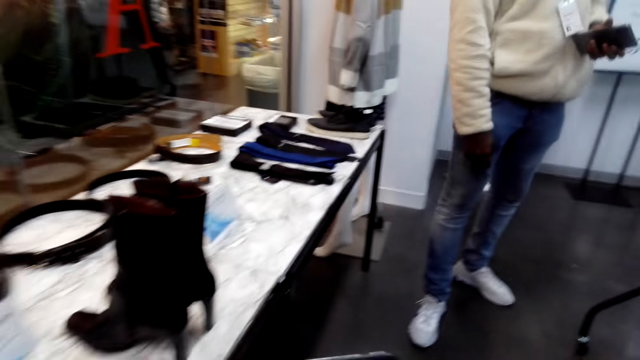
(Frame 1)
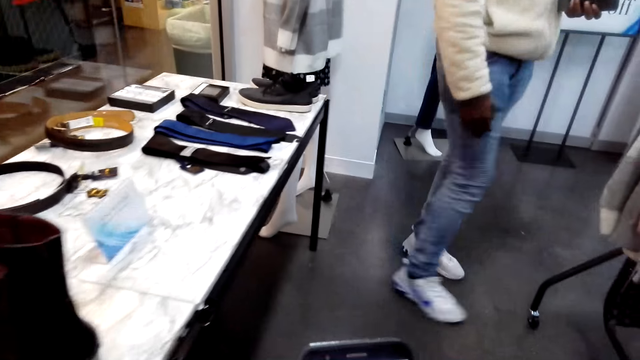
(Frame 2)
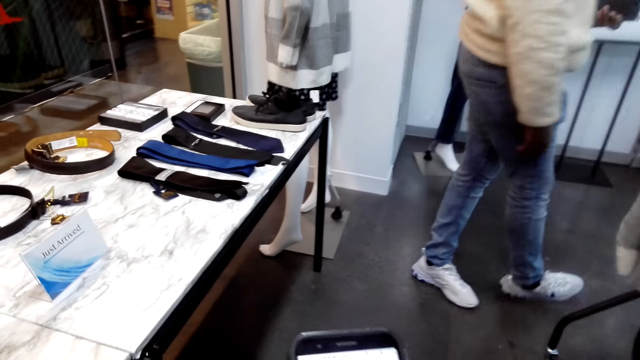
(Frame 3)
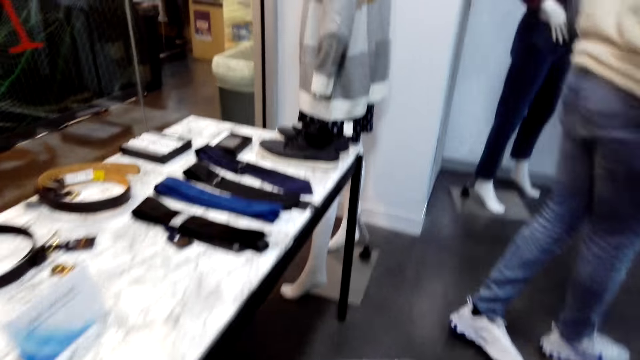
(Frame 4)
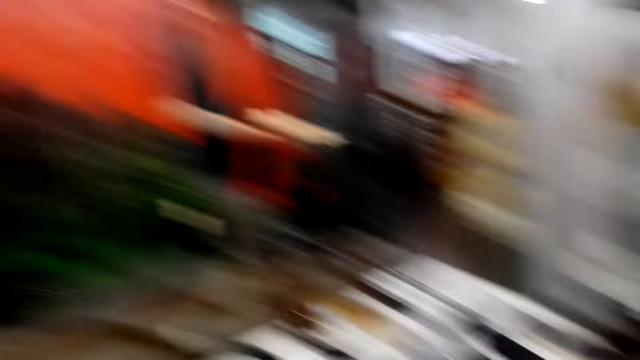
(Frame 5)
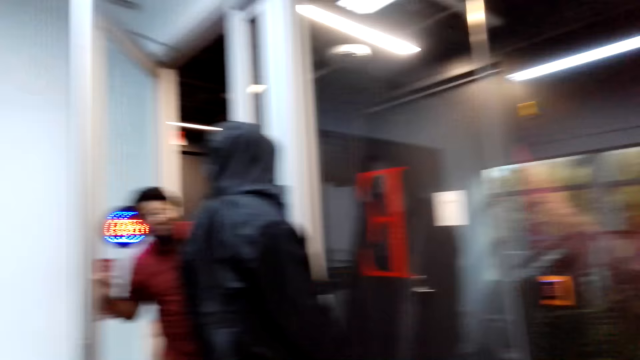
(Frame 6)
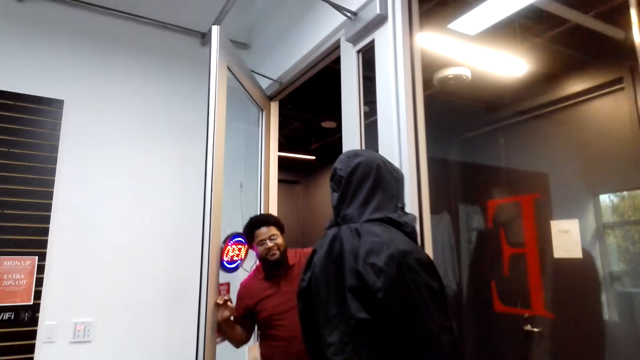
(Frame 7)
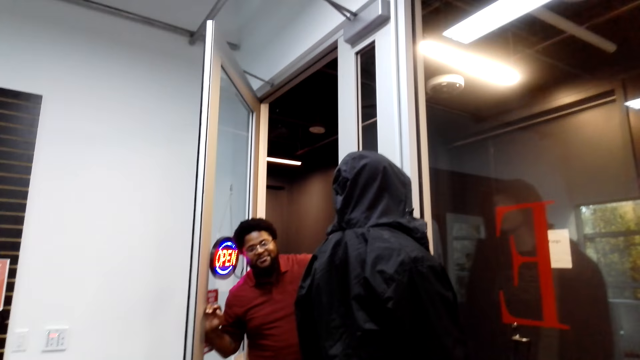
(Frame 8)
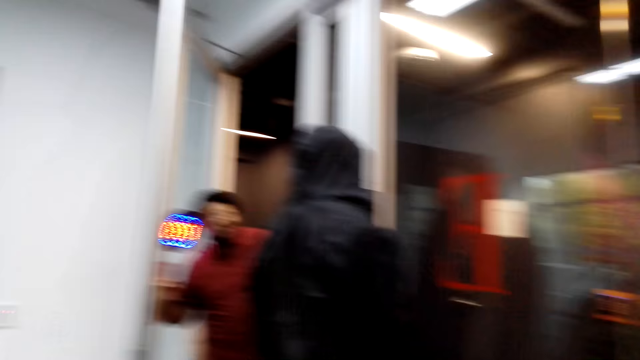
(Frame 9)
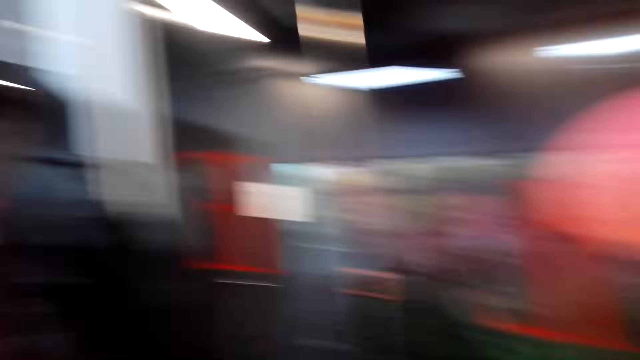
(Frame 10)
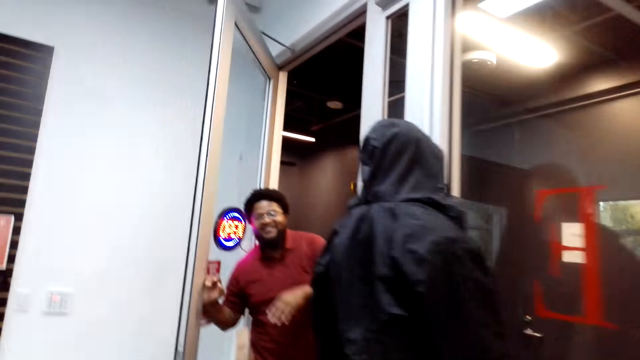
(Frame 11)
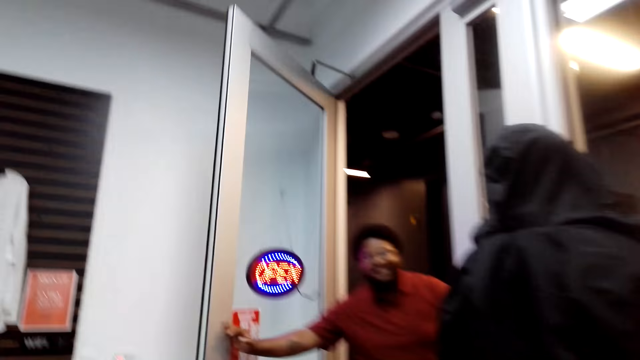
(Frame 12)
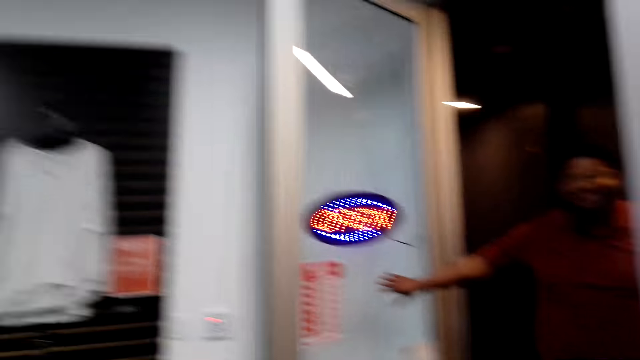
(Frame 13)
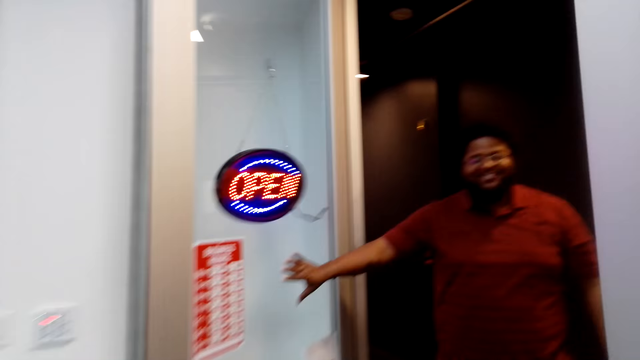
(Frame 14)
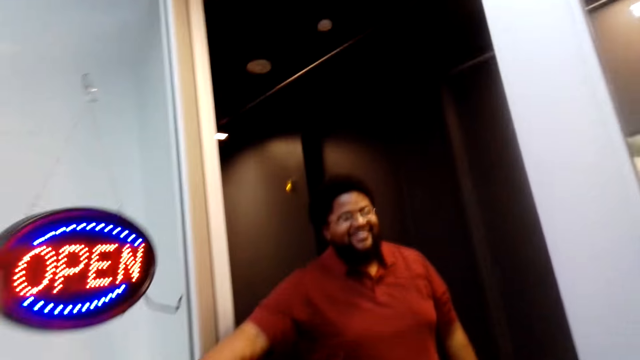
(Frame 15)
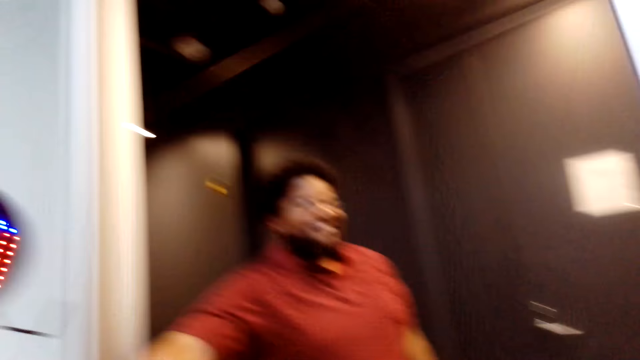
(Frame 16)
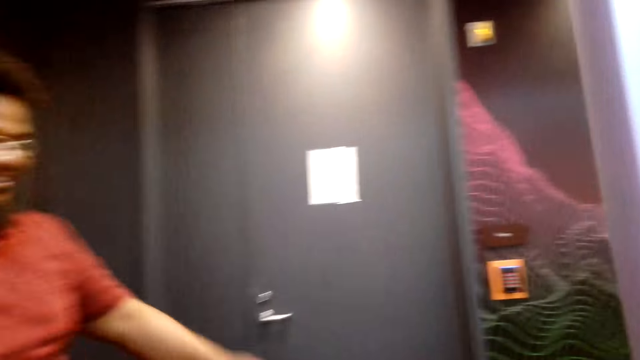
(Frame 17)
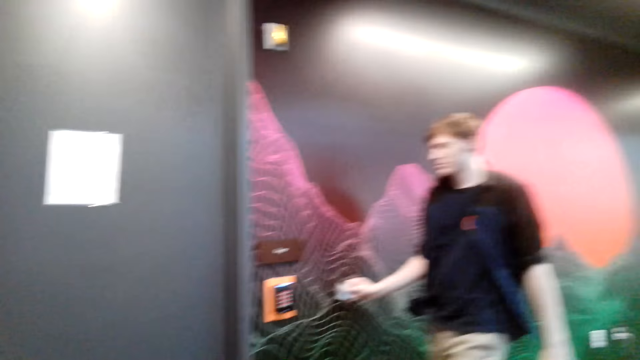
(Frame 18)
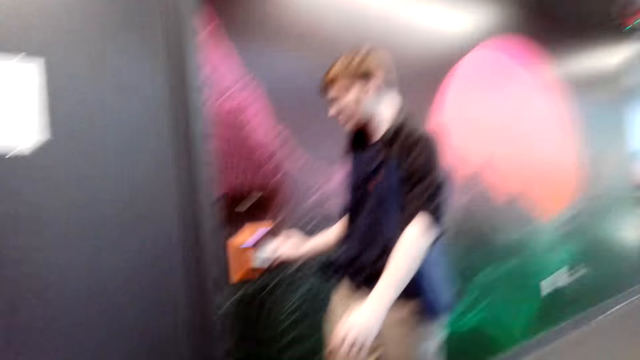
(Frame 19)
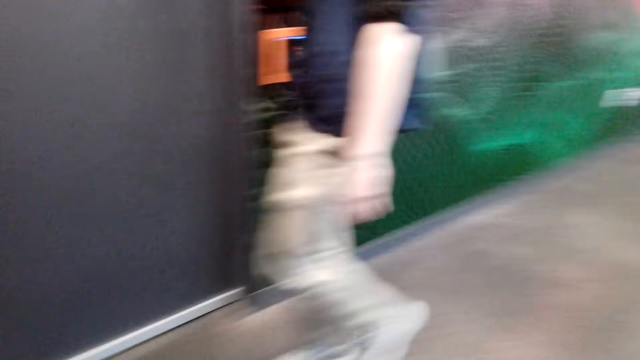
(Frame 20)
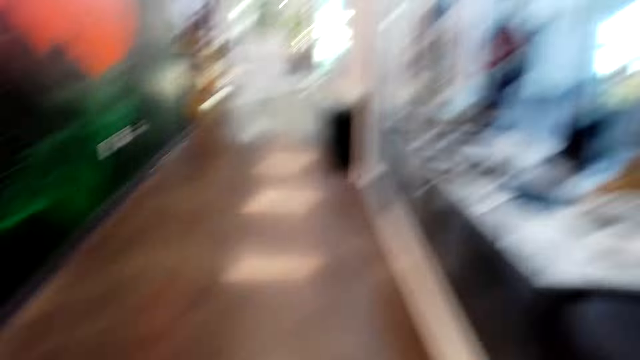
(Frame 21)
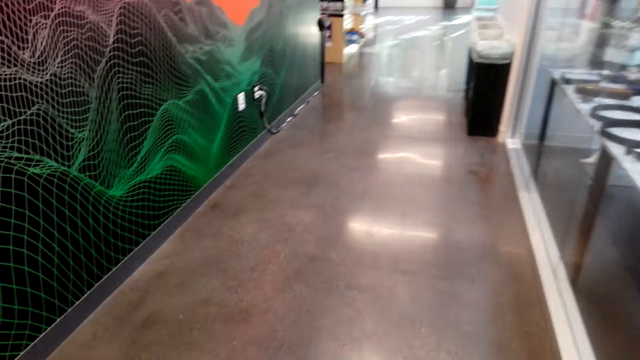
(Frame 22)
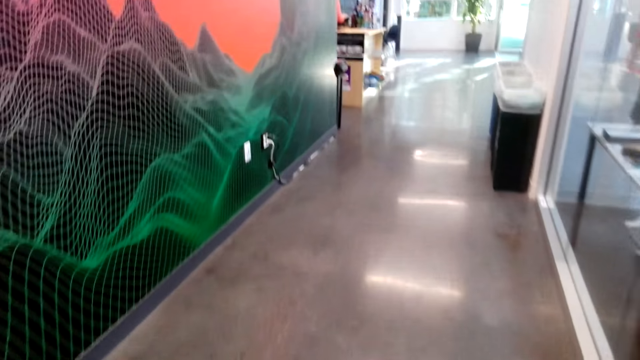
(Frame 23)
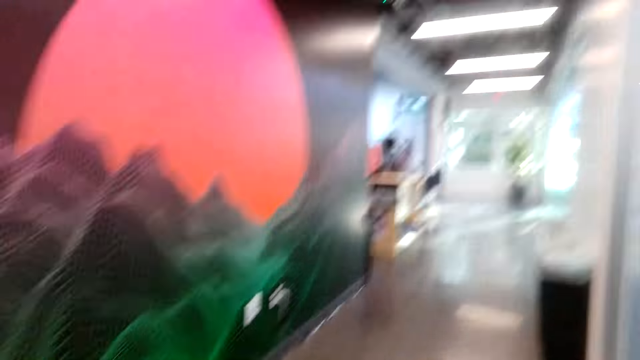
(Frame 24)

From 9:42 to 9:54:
The camera wearer operates the phone. They walk.

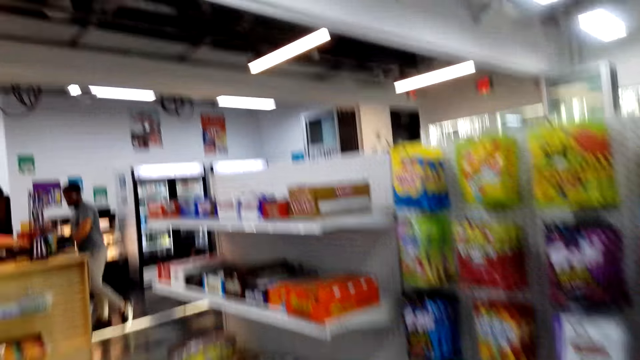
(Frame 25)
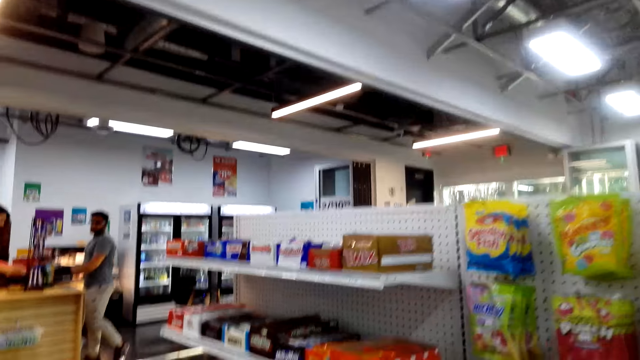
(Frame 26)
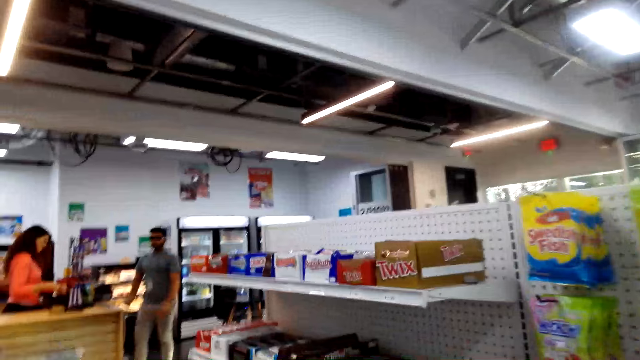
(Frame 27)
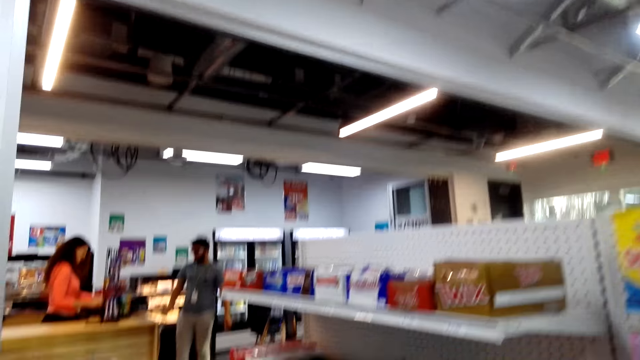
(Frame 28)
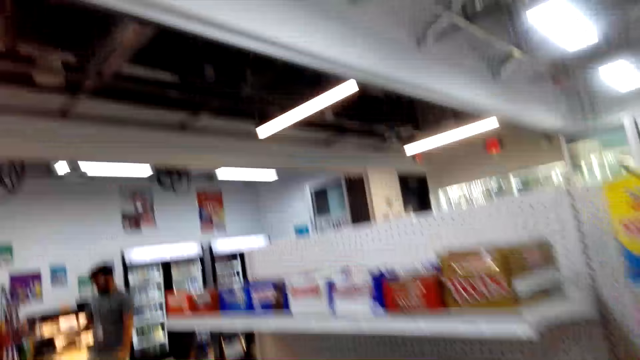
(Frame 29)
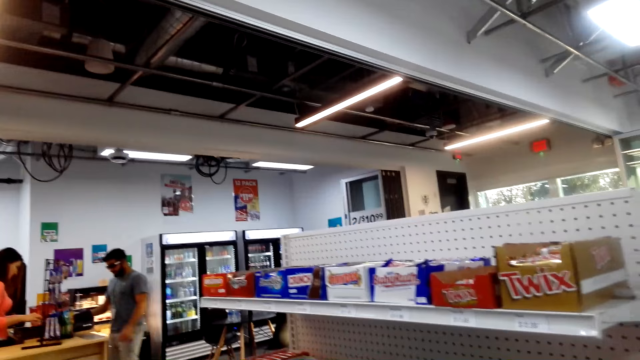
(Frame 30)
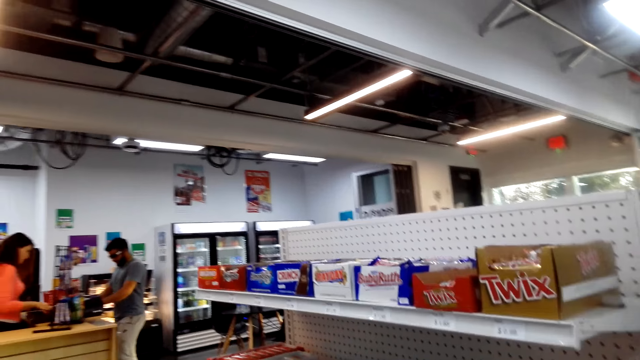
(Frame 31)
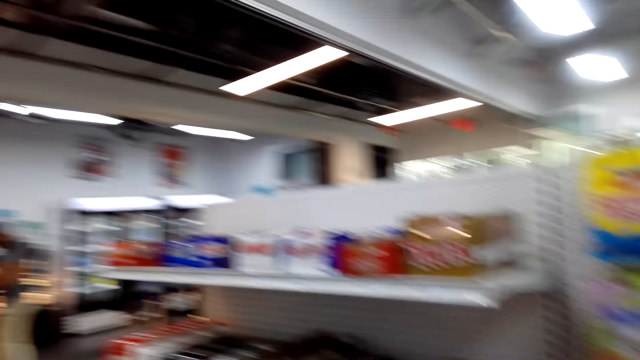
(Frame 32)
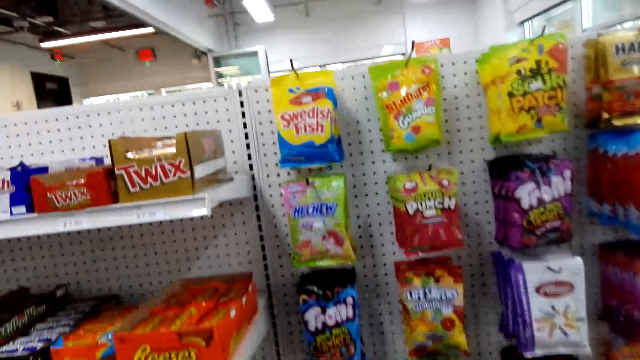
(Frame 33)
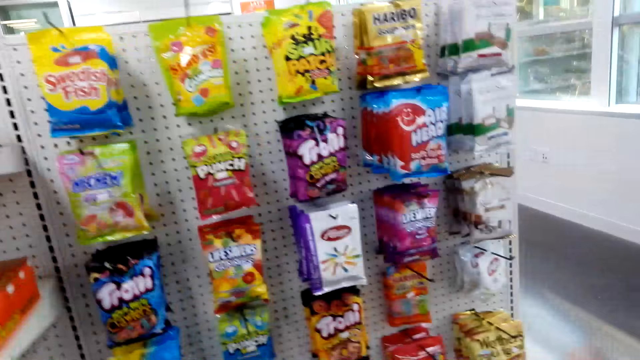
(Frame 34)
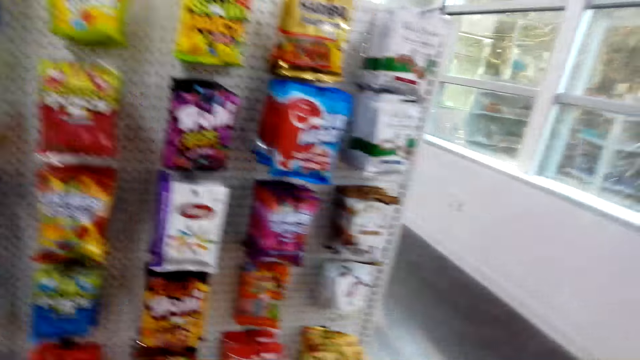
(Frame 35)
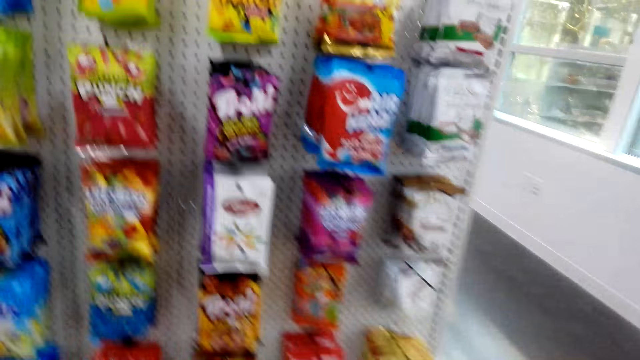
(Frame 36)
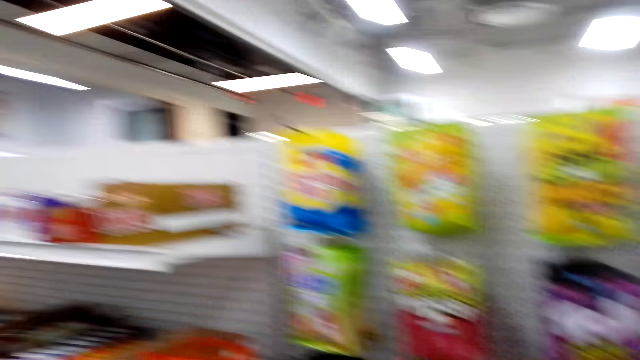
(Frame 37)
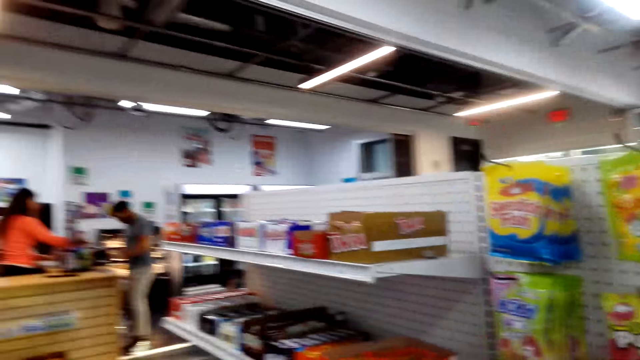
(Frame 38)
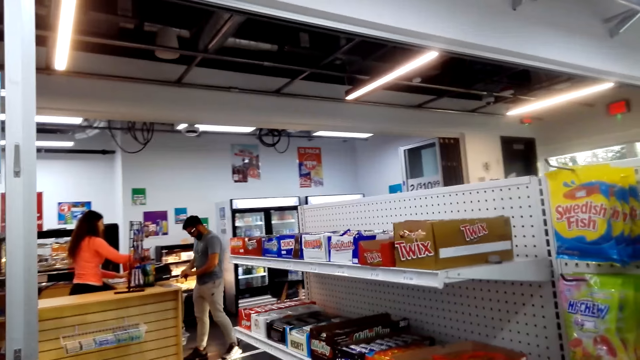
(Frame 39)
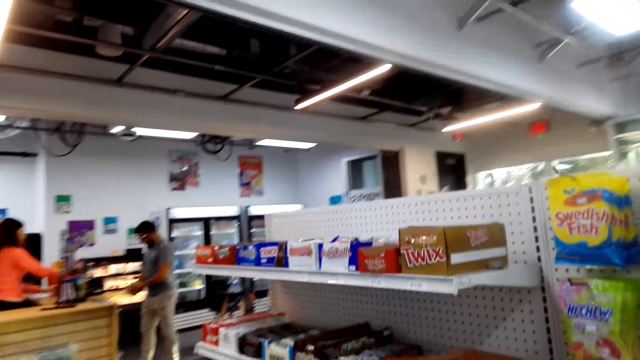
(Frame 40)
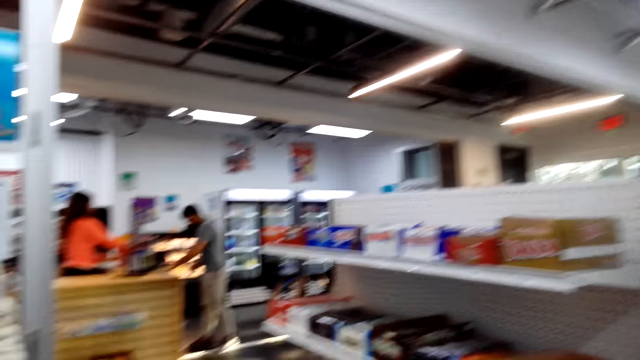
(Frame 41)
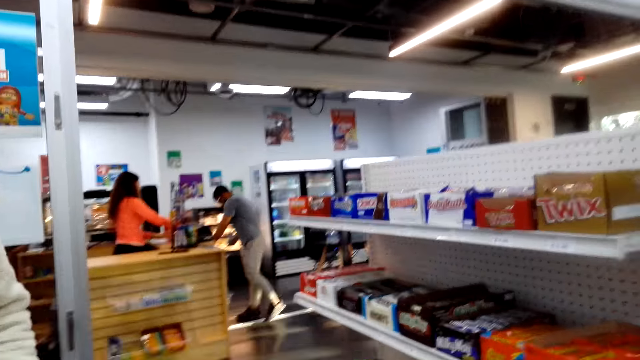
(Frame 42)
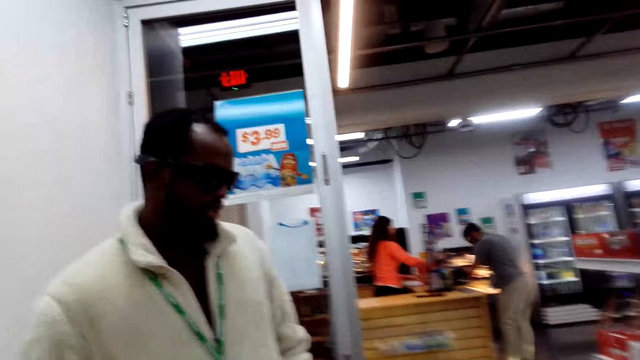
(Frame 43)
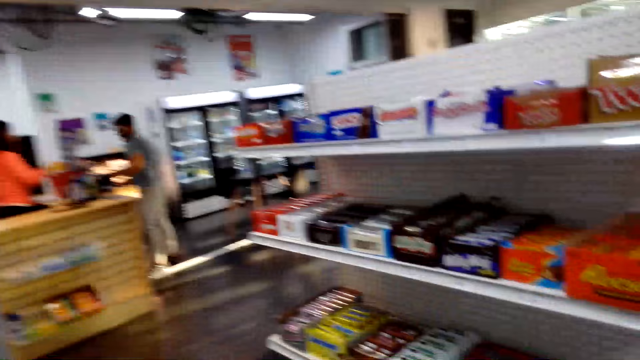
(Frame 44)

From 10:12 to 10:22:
The camera wearer points a finger. They look at the items in the shop. They point a finger again.
